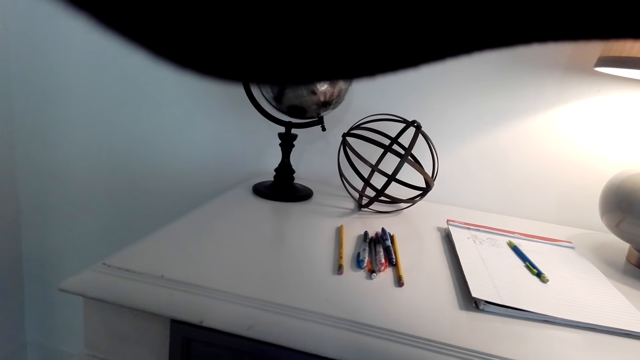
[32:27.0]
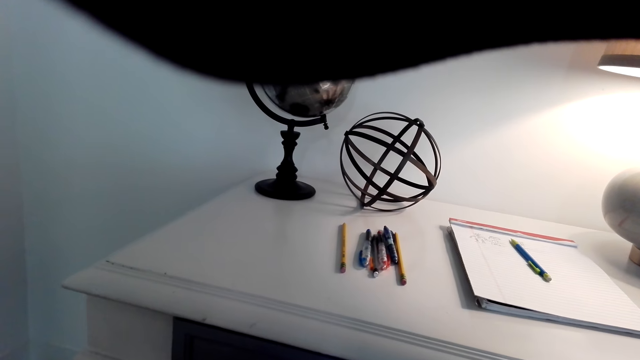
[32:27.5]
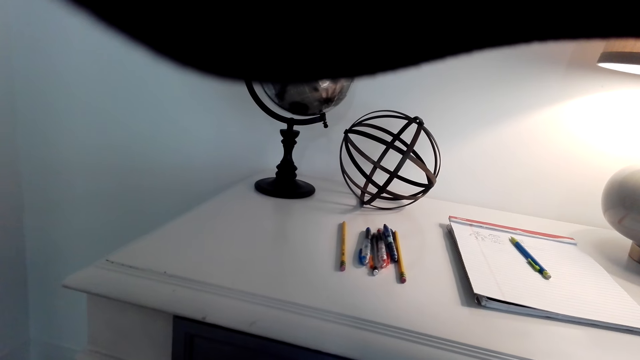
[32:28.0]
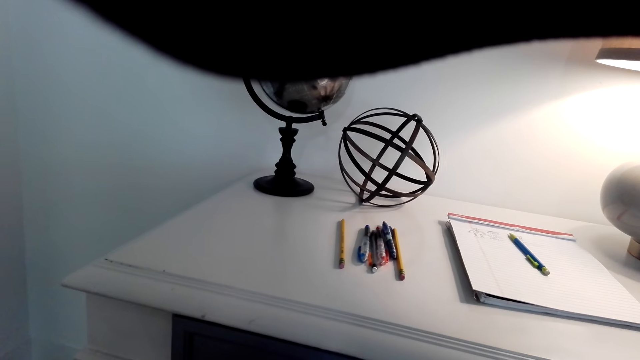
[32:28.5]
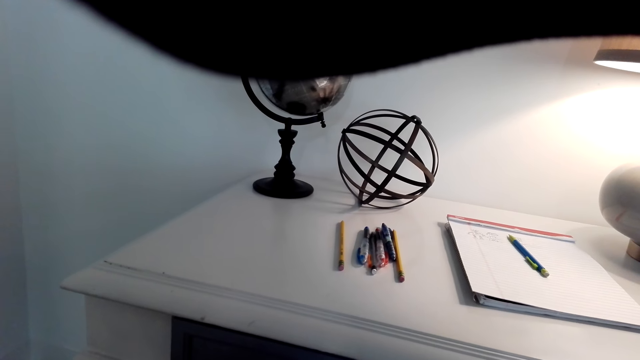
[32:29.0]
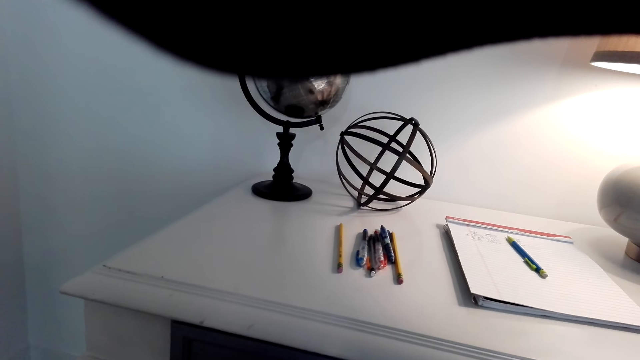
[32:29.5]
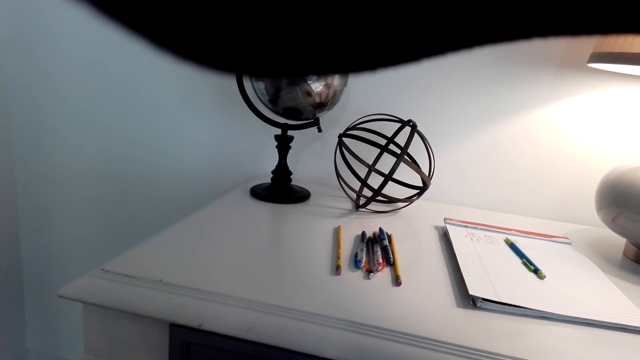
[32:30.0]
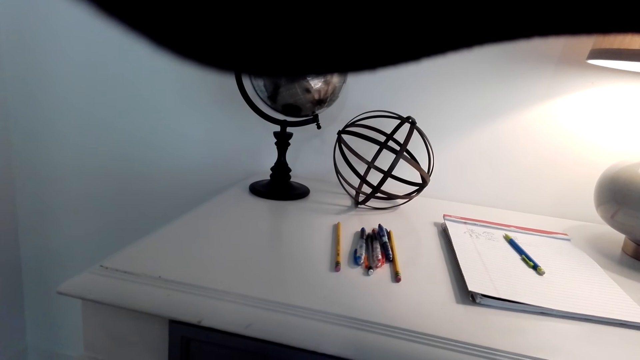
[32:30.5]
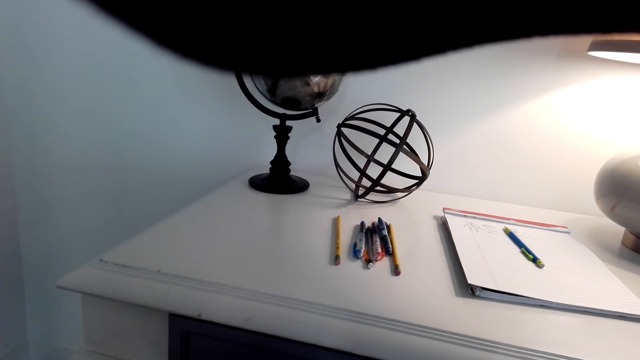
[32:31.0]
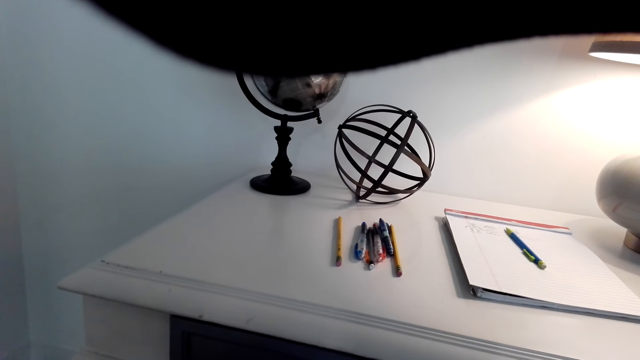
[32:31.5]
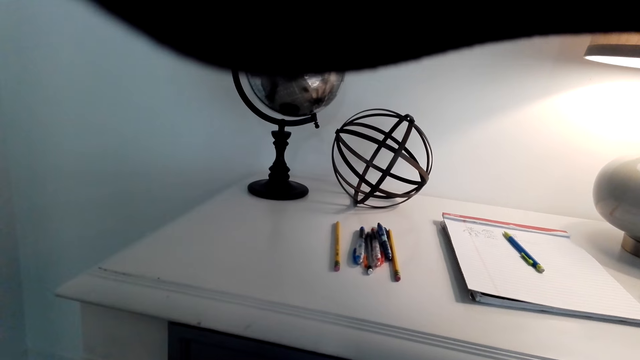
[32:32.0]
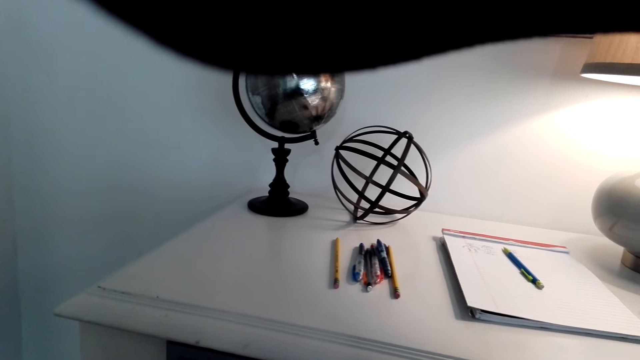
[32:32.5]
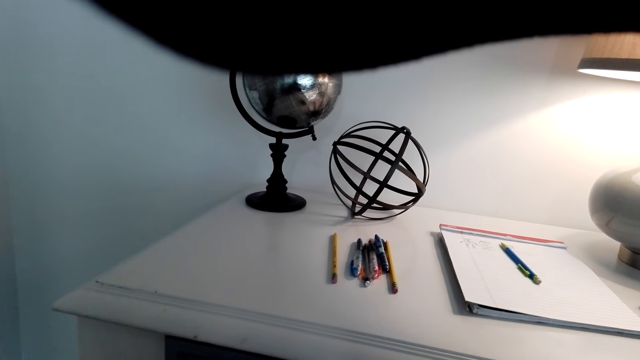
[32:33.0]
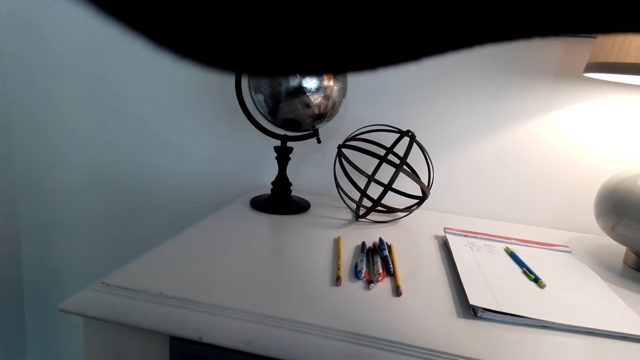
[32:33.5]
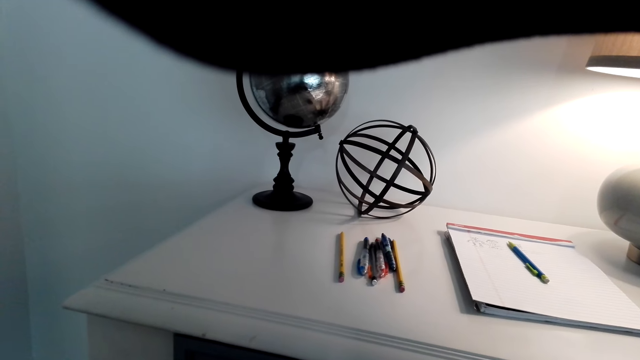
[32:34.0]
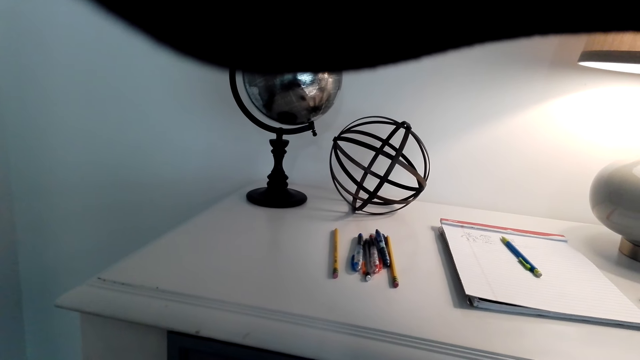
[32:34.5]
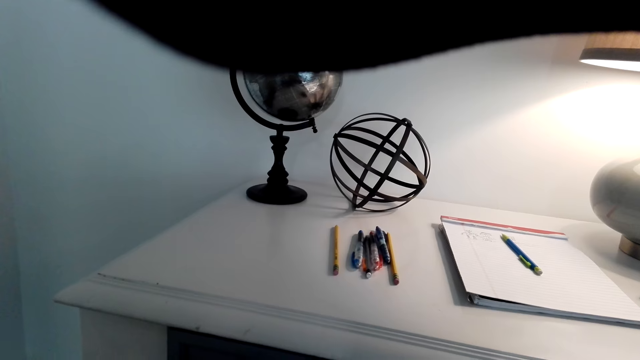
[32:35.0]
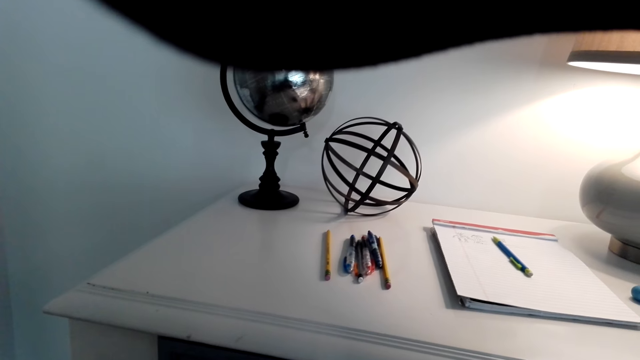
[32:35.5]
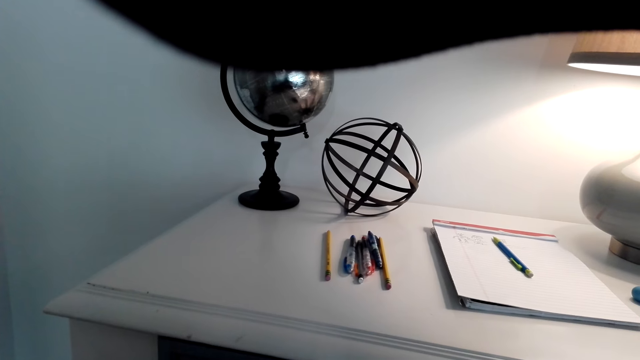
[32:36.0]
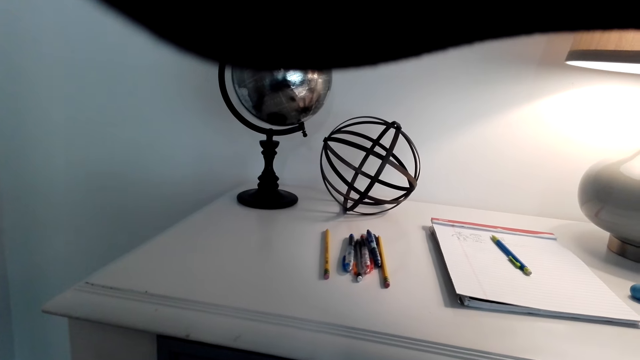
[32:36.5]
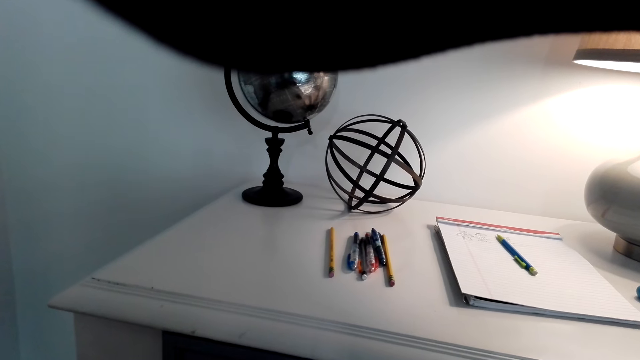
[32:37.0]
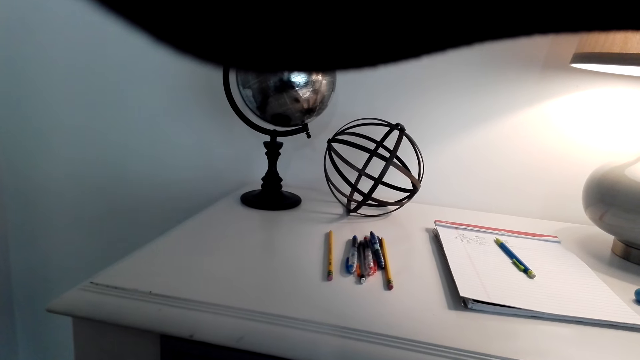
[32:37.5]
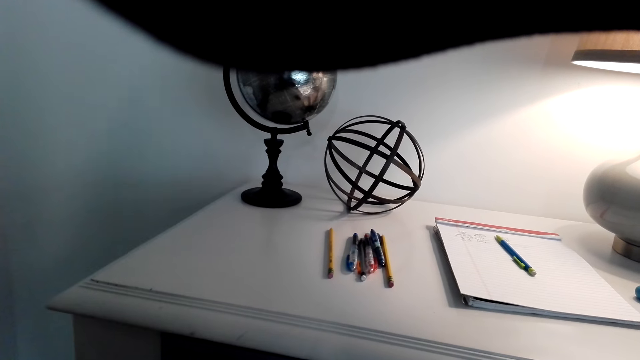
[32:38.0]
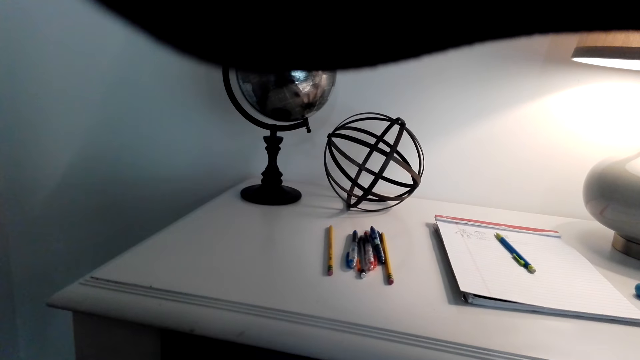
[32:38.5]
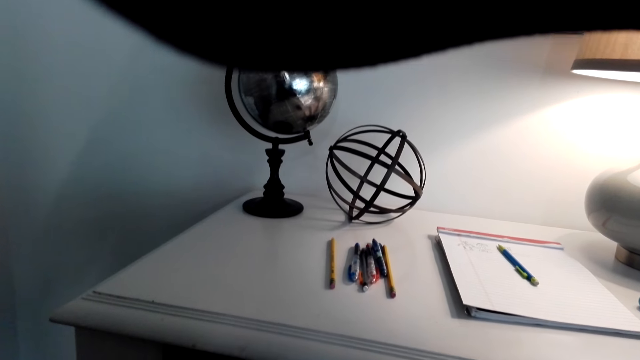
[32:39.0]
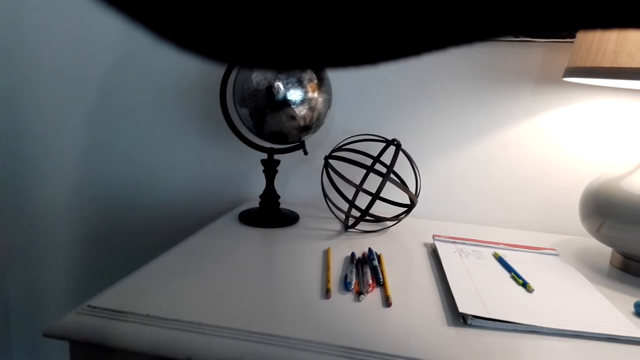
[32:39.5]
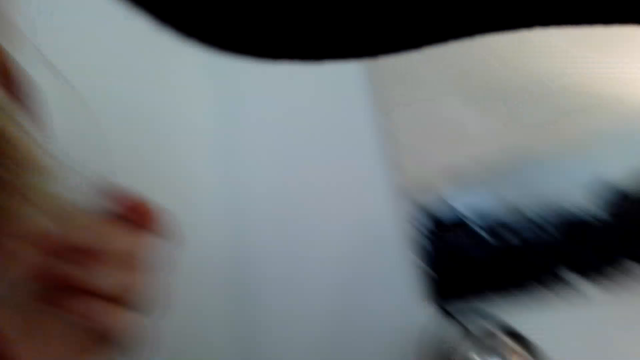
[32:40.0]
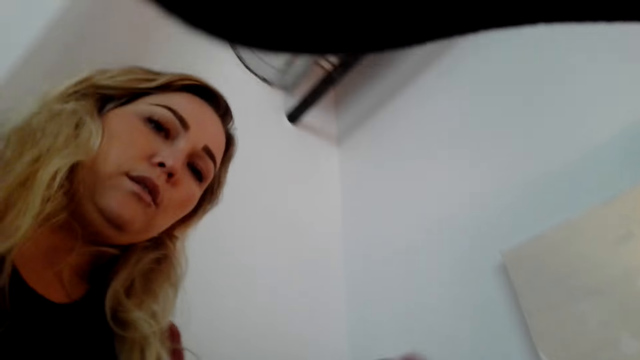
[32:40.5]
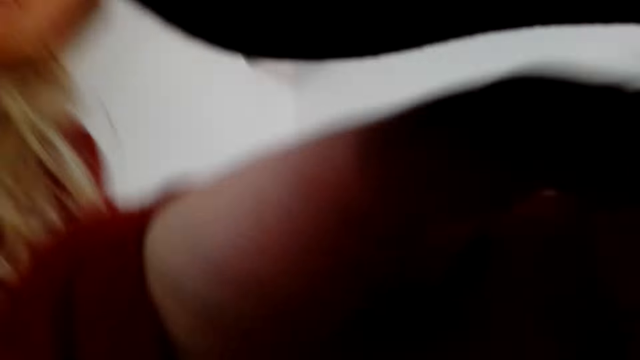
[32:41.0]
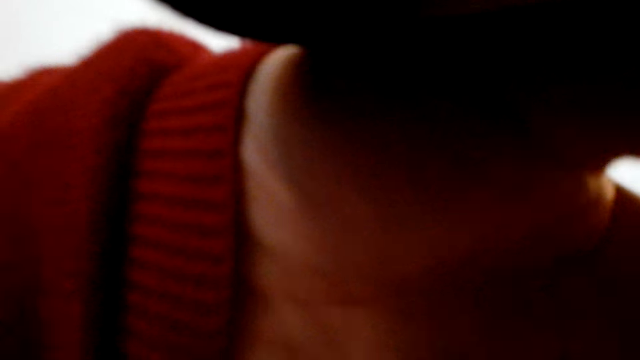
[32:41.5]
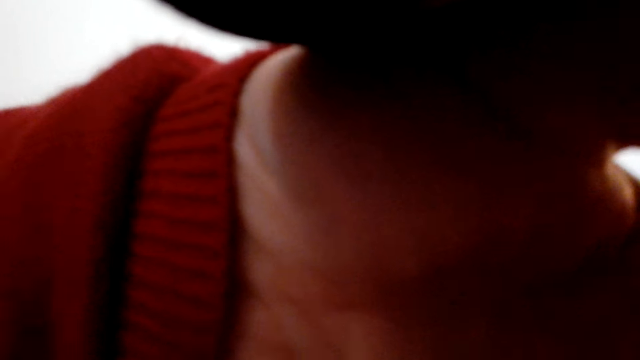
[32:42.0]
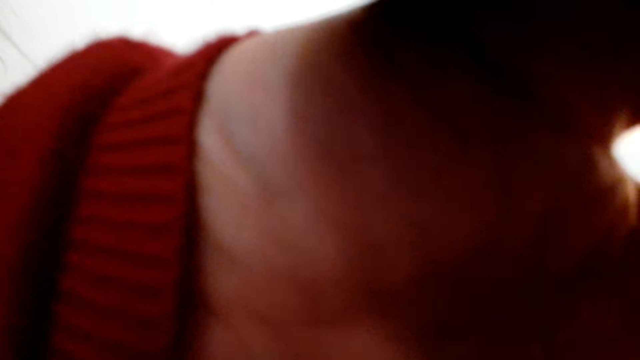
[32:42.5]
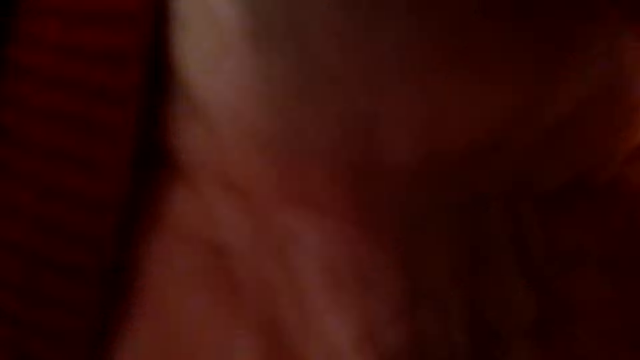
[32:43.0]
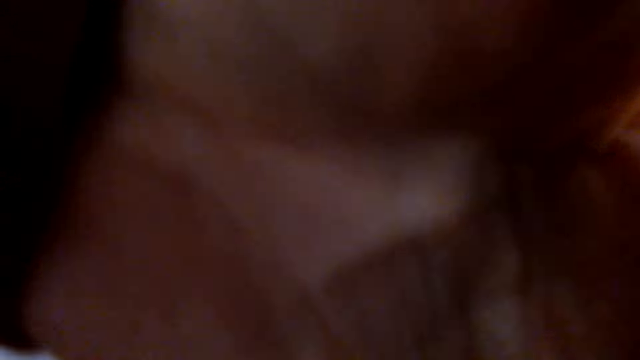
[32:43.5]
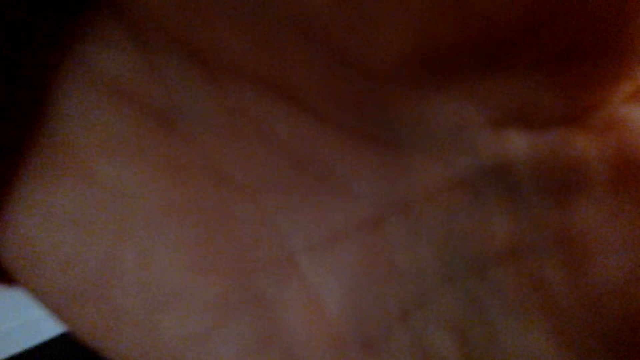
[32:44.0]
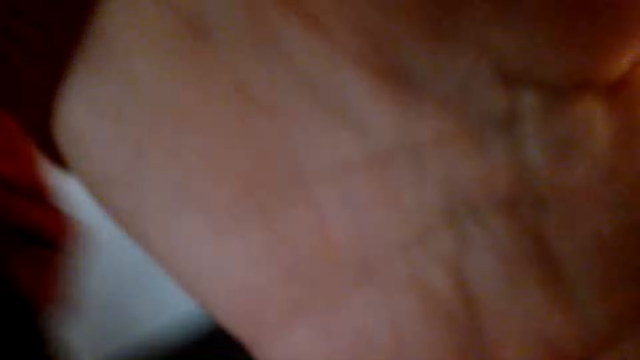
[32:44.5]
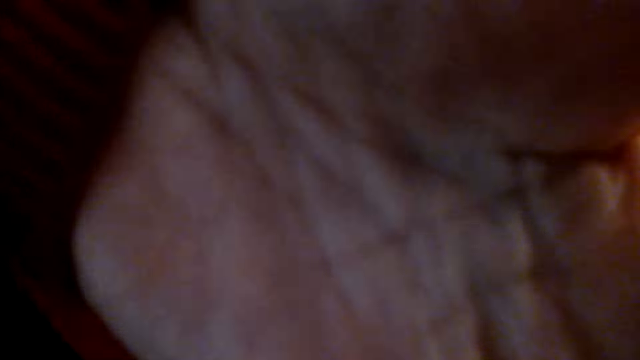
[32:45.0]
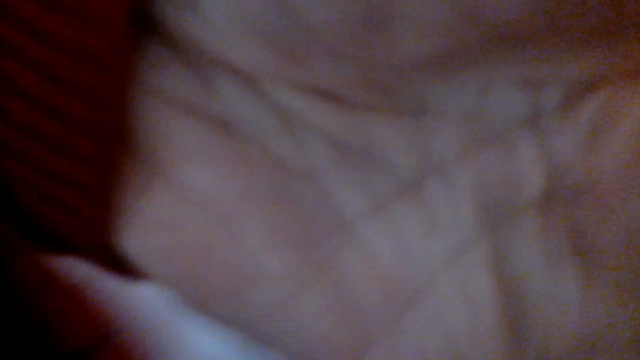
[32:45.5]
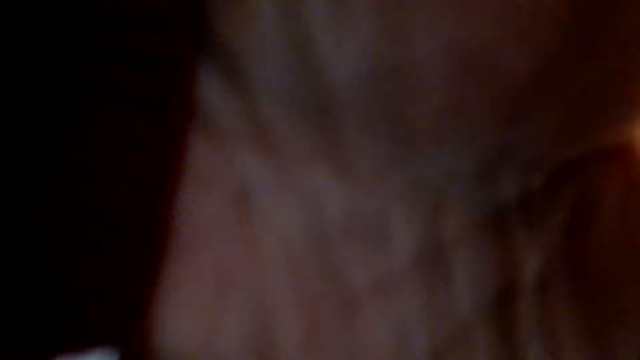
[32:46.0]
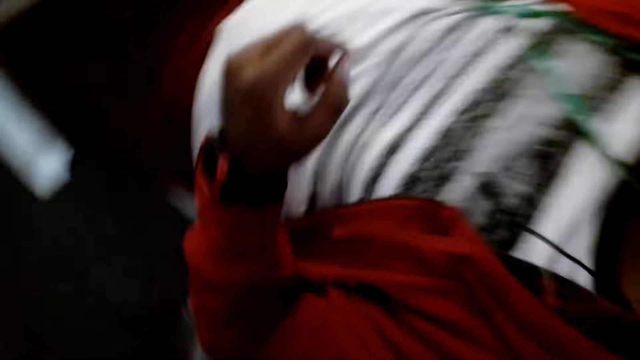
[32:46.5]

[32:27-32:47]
The camera wearer stares at the table. They talk to a girl. The girl helps fix the camera. The girl takes off the camera from the camera wearer.
